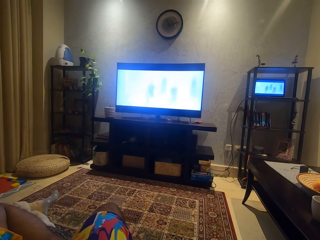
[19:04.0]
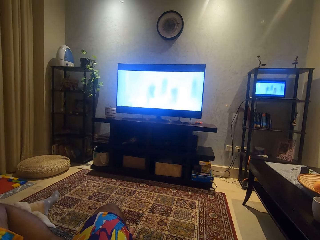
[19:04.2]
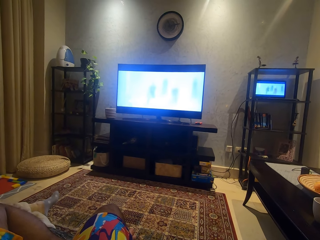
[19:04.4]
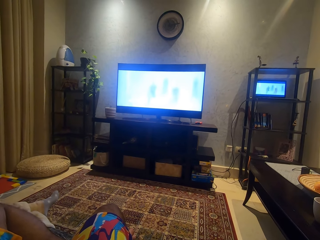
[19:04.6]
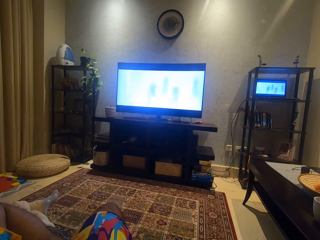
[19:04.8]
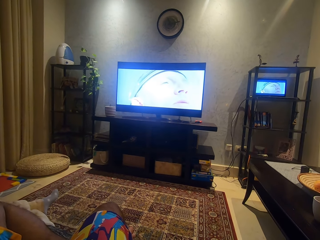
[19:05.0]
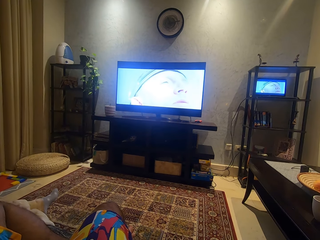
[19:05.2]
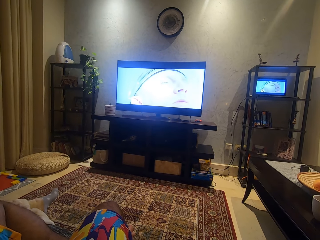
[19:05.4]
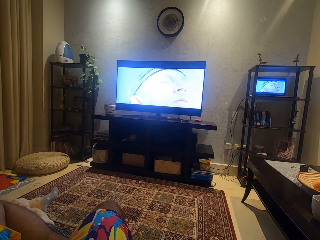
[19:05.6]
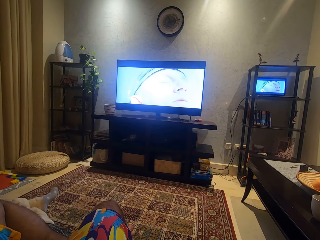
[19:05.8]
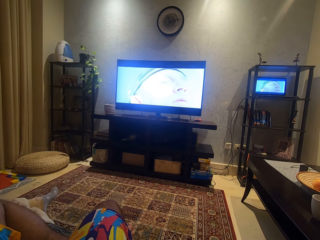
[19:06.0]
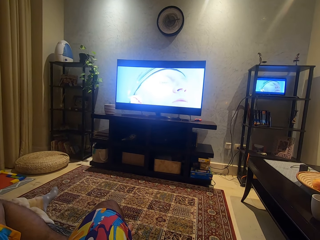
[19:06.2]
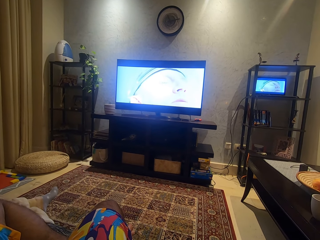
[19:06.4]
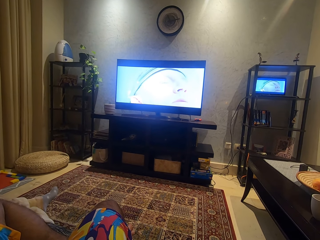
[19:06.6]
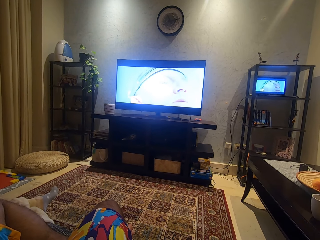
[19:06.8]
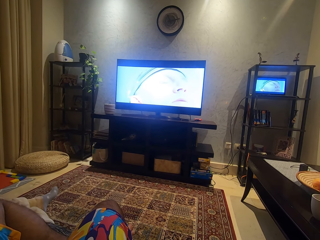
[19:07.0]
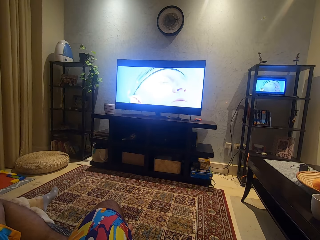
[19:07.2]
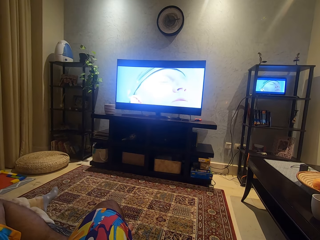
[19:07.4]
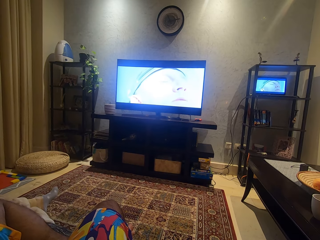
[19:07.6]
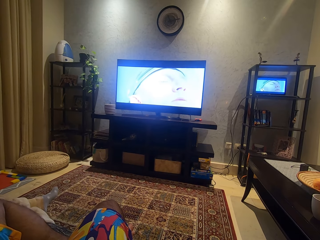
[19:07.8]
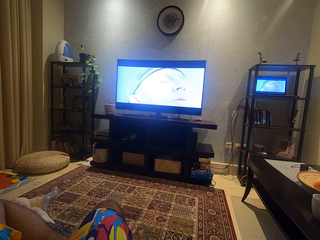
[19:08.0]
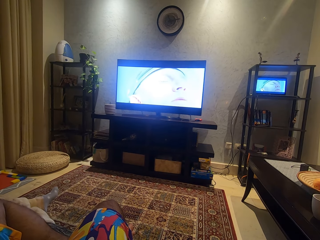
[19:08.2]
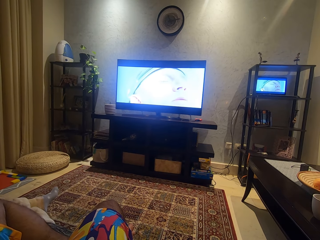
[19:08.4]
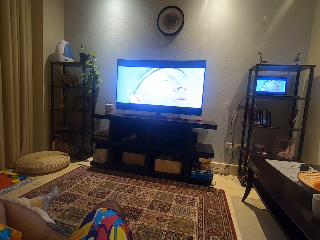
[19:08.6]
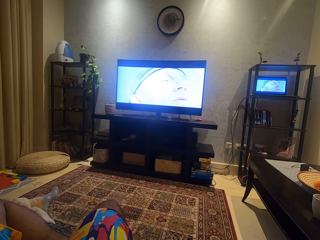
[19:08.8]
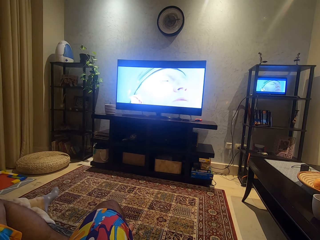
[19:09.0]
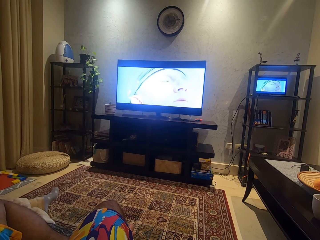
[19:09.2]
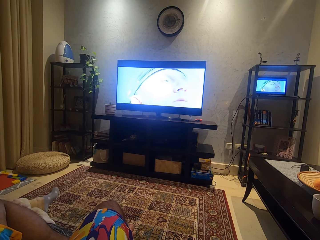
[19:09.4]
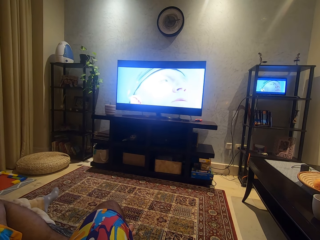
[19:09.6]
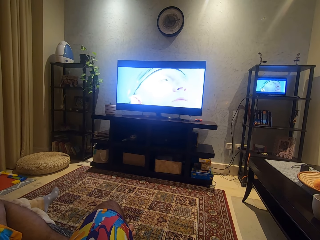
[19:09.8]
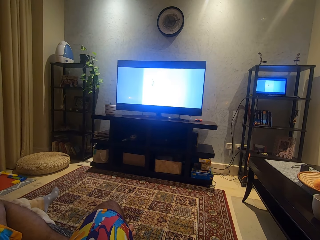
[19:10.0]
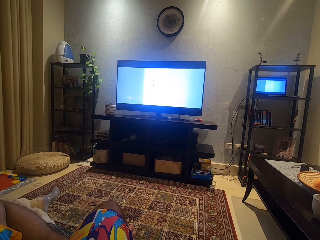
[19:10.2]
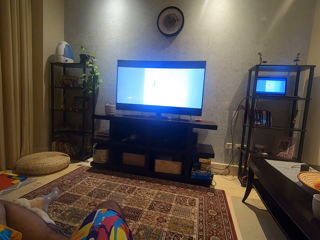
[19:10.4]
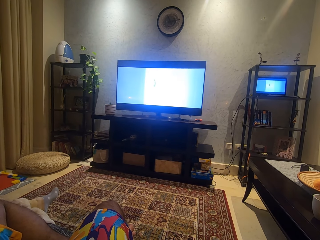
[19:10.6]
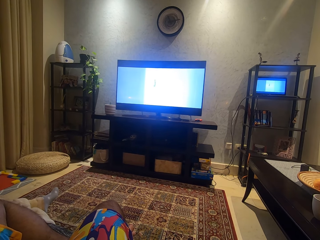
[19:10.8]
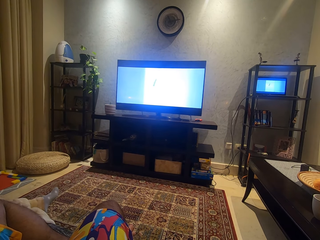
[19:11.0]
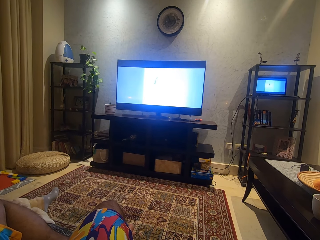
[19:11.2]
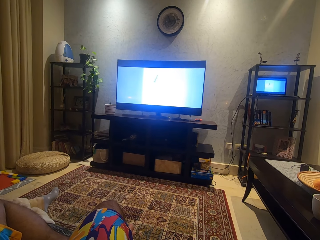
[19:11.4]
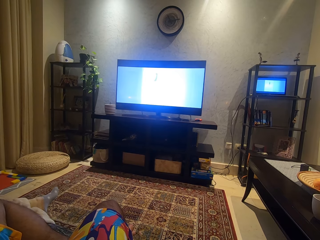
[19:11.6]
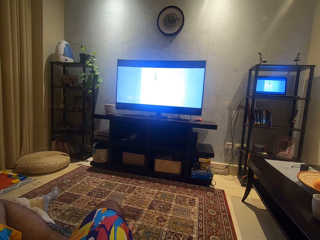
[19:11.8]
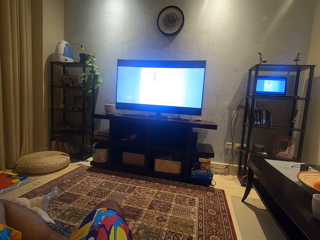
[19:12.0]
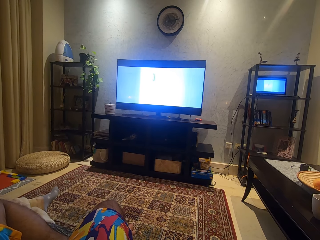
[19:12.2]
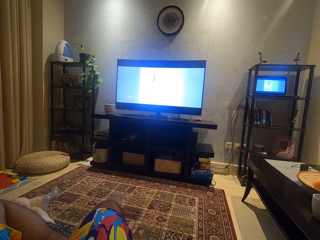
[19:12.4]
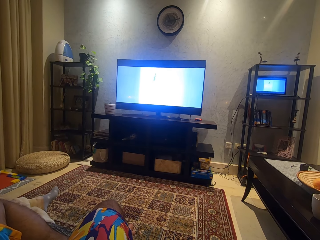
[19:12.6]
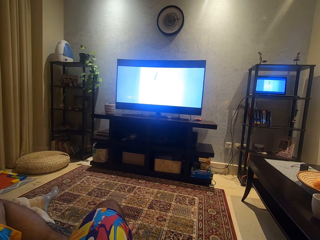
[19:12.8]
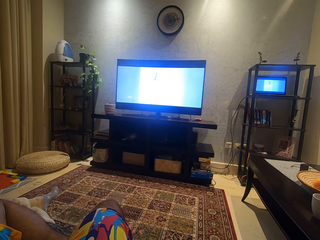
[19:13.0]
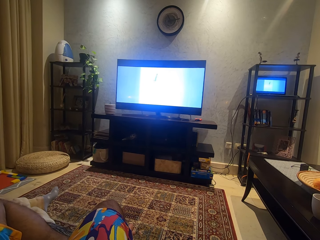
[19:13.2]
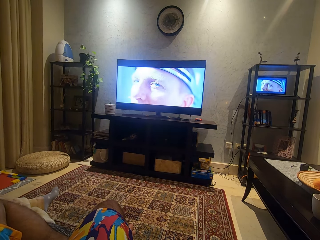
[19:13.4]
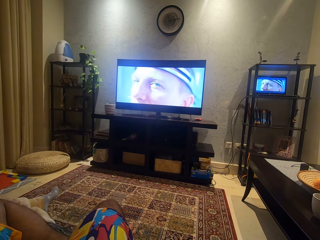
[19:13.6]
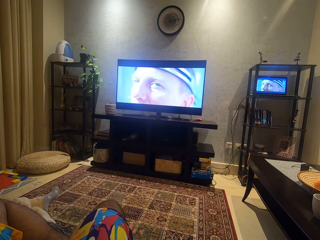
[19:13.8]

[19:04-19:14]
The camera wearer watches a movie.

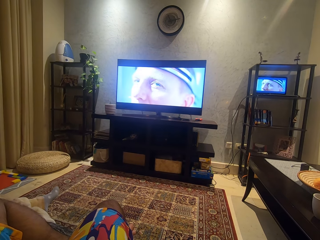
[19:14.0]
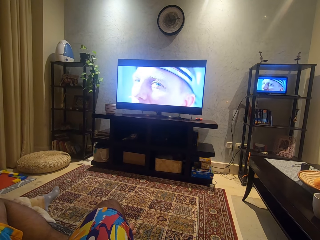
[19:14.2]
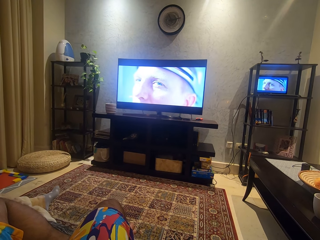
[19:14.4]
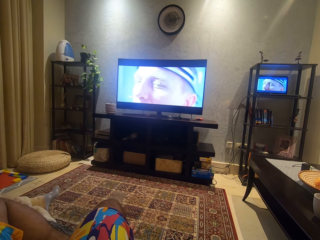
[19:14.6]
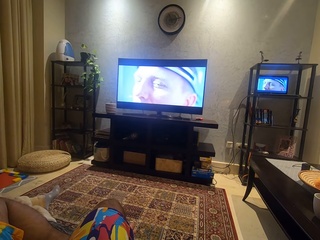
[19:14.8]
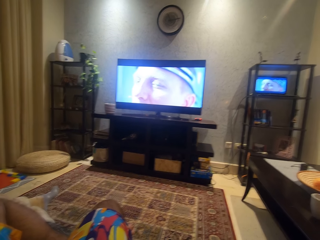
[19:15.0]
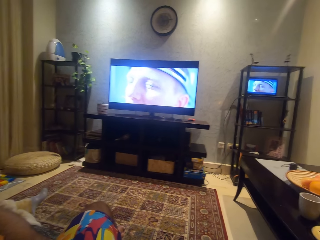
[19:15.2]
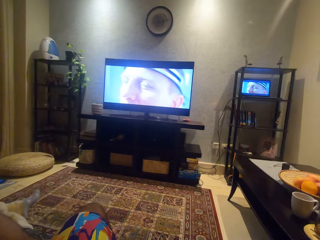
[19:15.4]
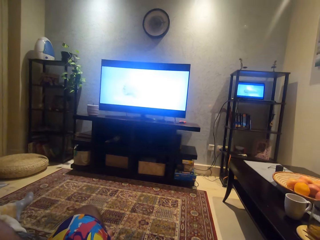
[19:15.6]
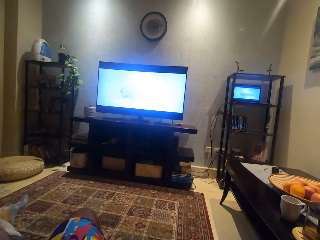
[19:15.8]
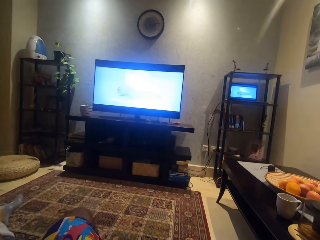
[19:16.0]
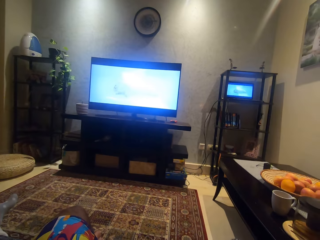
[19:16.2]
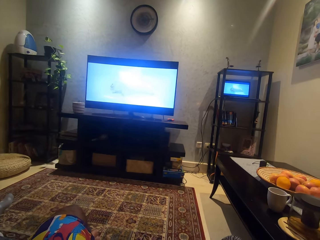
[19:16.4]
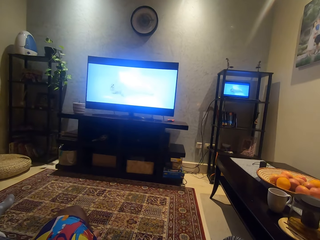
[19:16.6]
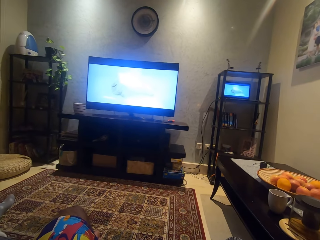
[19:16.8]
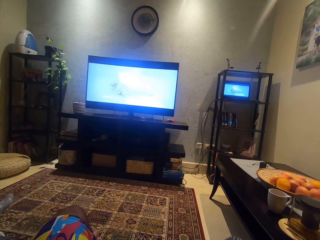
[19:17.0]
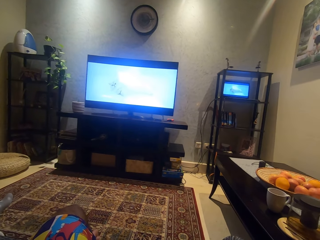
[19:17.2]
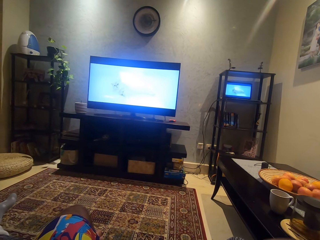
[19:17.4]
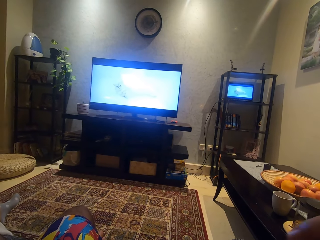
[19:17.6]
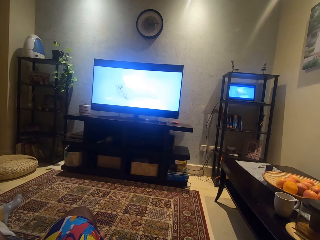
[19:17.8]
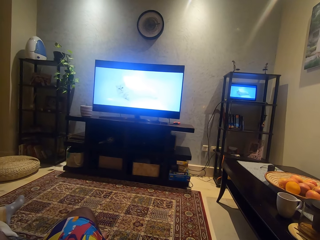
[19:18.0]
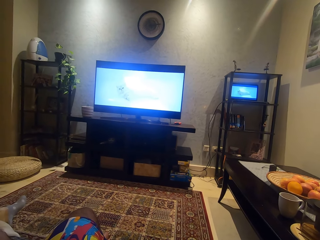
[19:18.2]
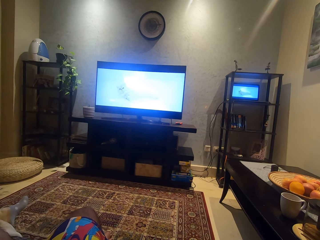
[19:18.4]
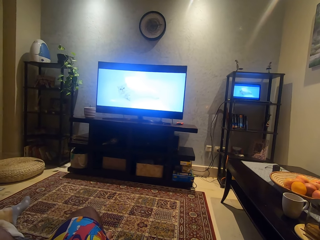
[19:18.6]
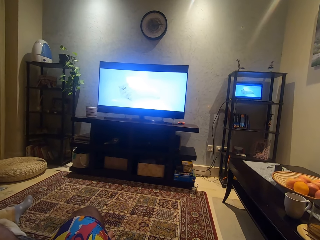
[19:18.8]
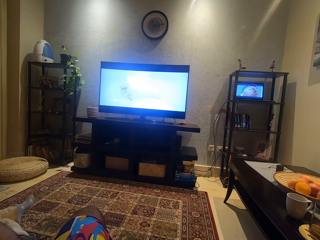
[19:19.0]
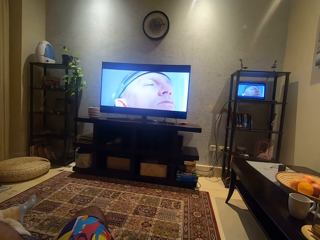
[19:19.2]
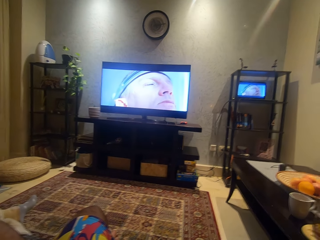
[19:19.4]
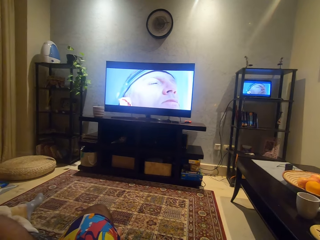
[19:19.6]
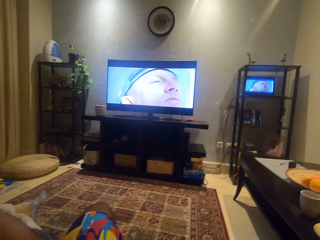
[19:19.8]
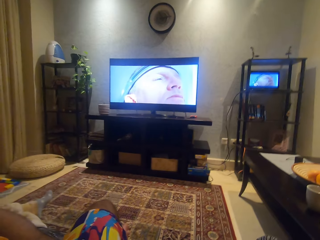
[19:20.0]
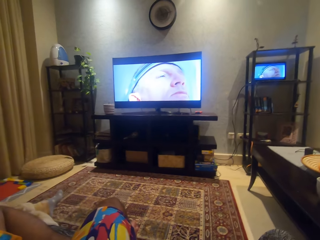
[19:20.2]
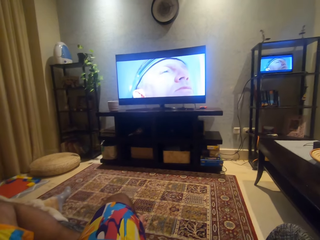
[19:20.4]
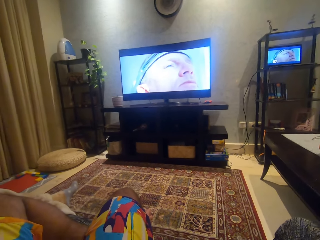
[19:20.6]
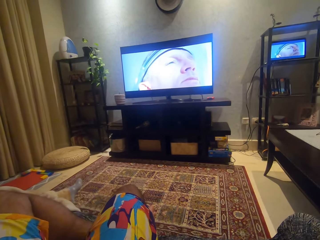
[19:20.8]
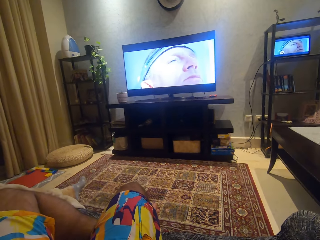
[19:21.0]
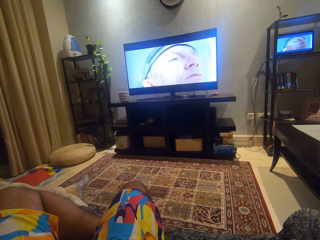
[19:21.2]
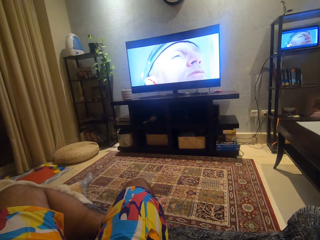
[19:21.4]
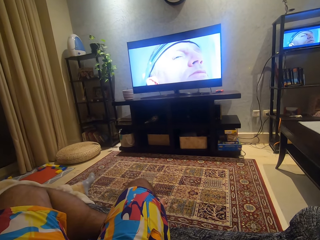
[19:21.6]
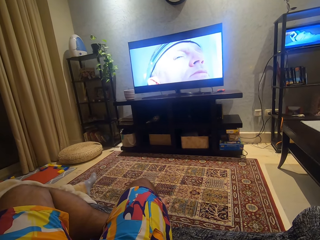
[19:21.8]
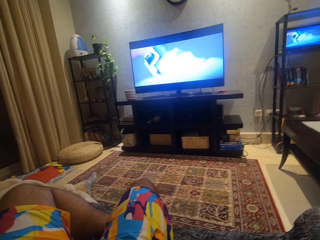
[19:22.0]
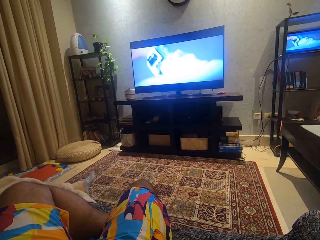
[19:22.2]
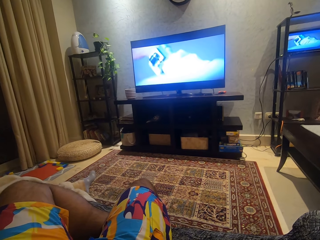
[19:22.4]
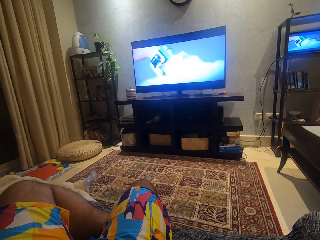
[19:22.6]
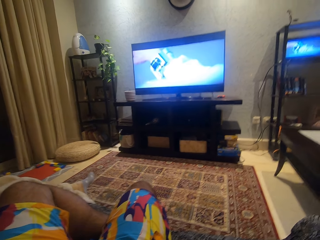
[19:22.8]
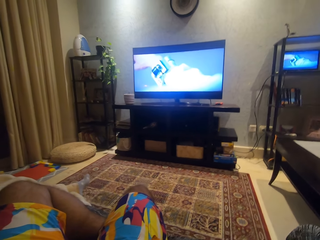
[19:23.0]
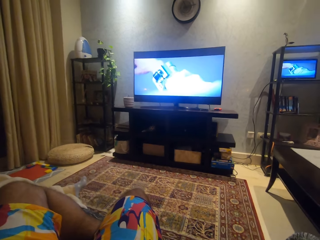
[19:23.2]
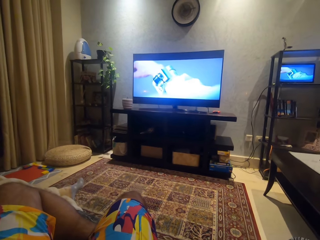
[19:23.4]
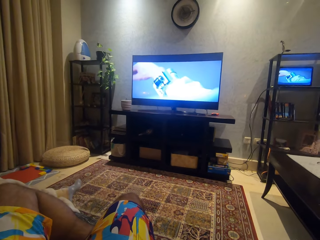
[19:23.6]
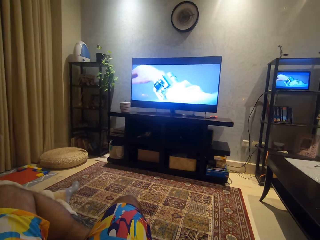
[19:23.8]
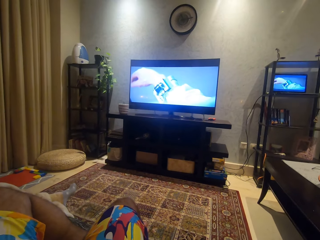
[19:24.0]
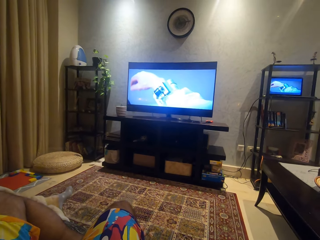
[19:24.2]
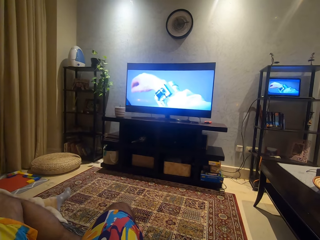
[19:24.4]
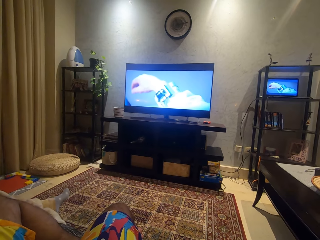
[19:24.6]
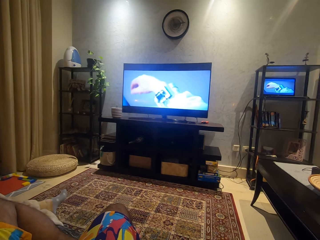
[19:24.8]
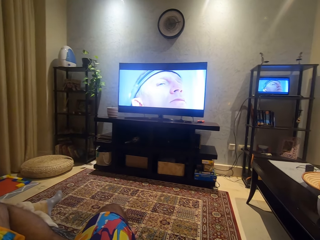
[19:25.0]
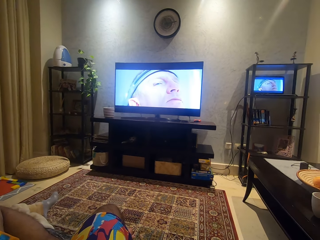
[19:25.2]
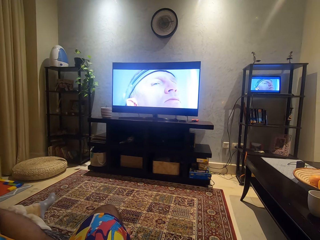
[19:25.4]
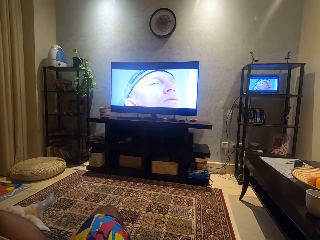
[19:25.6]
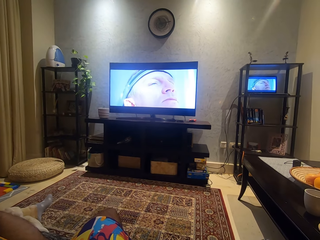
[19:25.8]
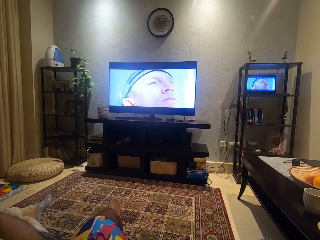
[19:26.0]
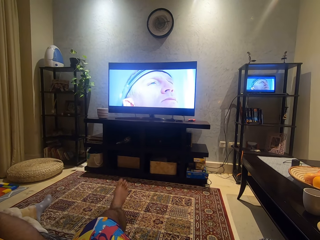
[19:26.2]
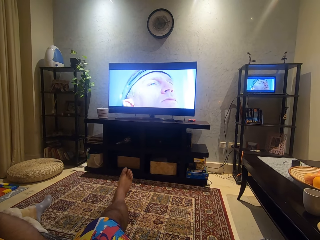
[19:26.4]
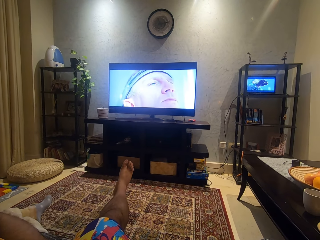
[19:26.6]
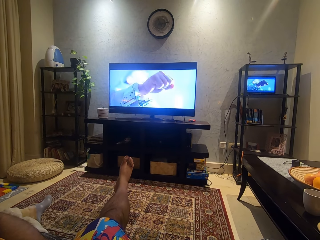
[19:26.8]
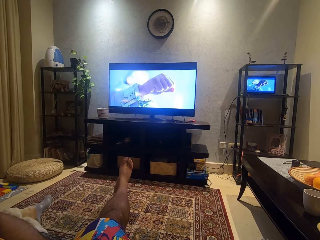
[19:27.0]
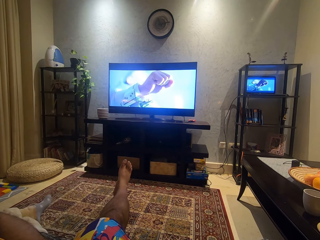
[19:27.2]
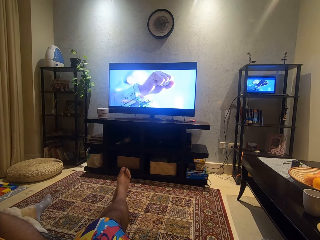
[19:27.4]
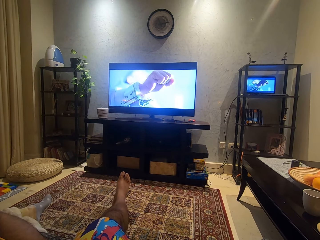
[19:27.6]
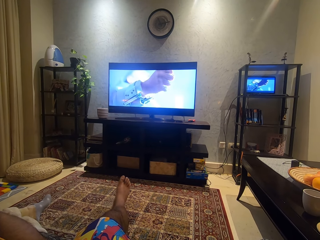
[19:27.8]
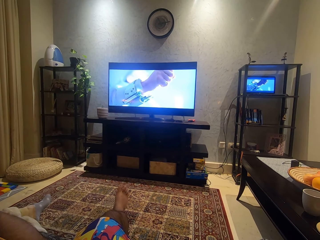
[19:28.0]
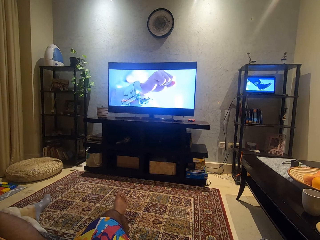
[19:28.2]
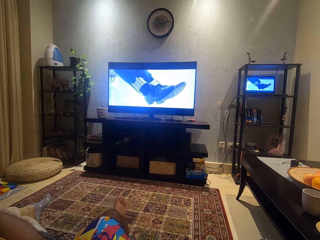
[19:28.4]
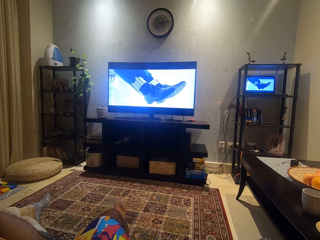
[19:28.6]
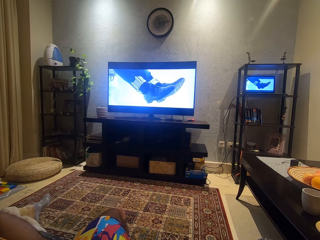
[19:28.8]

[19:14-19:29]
The camera wearer moves his head. He raises his right leg up. He places his right leg on the floor.
